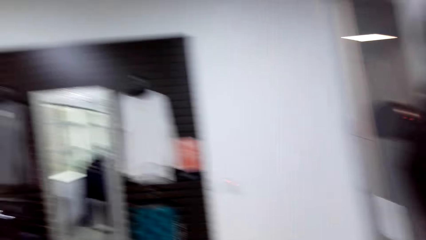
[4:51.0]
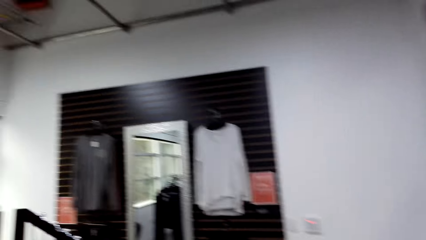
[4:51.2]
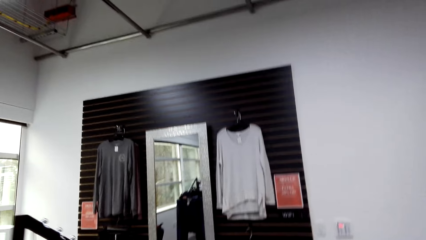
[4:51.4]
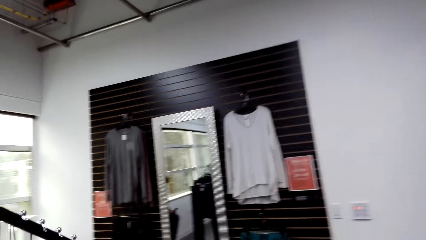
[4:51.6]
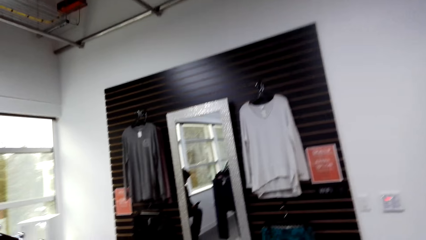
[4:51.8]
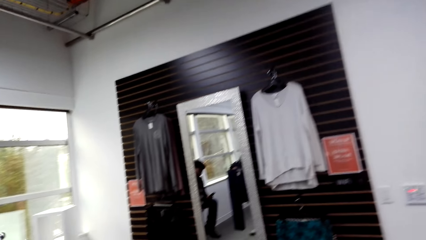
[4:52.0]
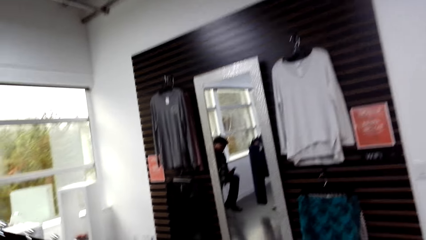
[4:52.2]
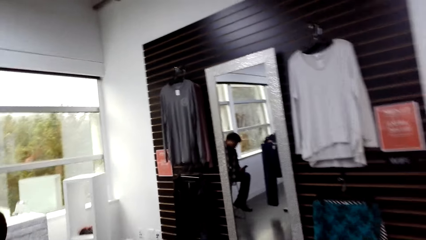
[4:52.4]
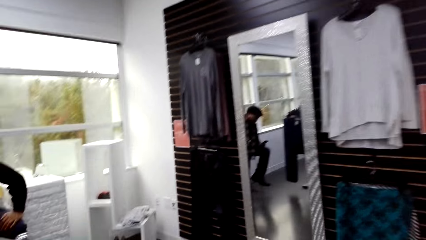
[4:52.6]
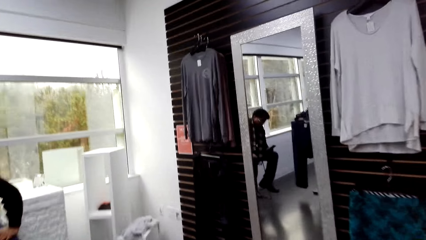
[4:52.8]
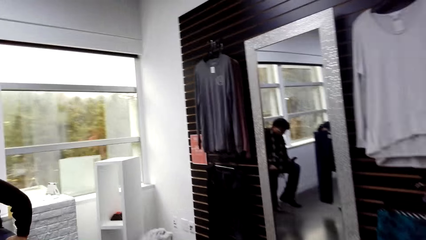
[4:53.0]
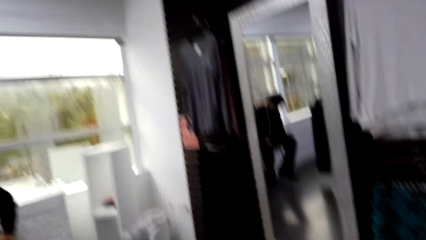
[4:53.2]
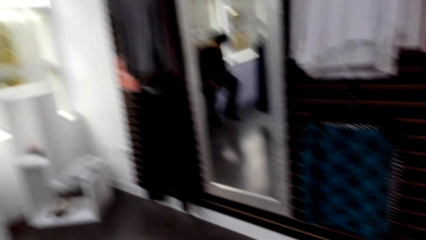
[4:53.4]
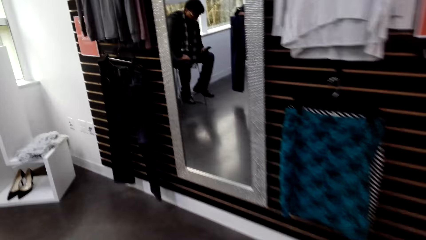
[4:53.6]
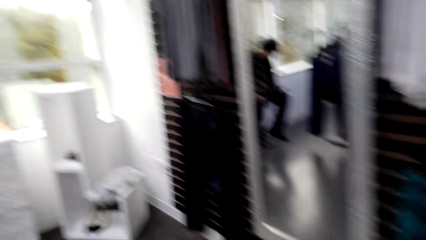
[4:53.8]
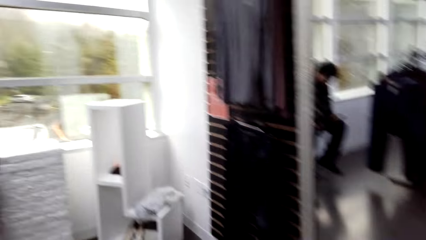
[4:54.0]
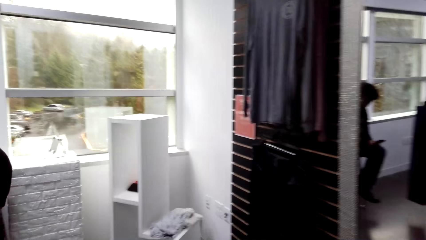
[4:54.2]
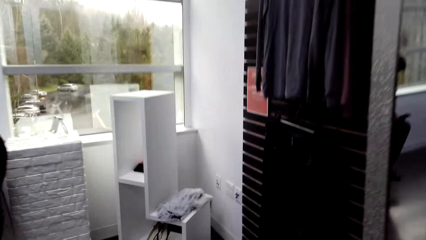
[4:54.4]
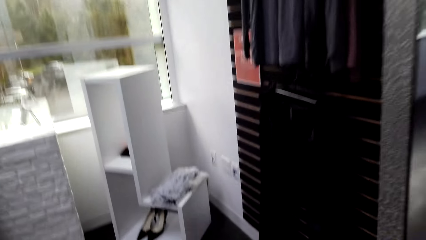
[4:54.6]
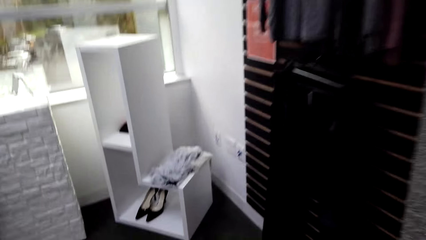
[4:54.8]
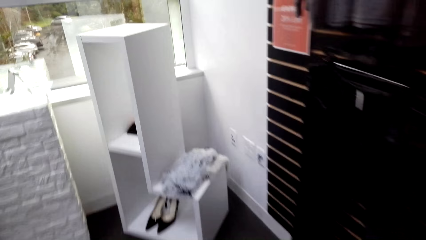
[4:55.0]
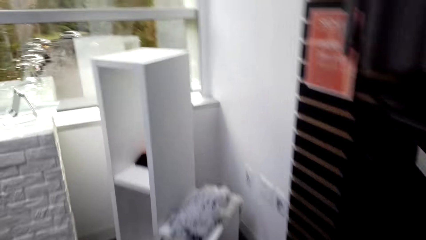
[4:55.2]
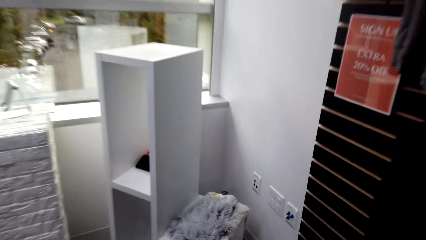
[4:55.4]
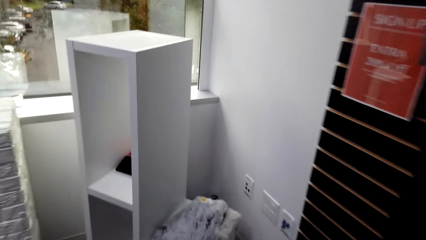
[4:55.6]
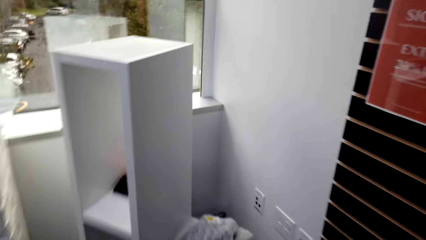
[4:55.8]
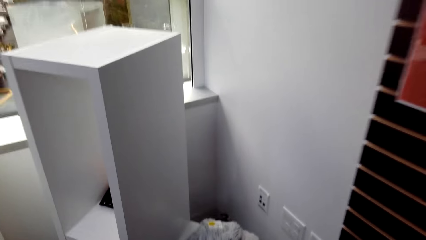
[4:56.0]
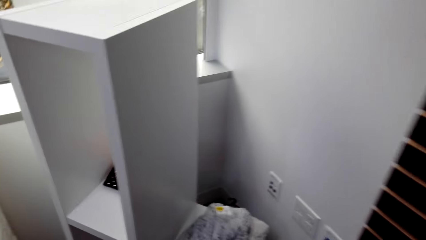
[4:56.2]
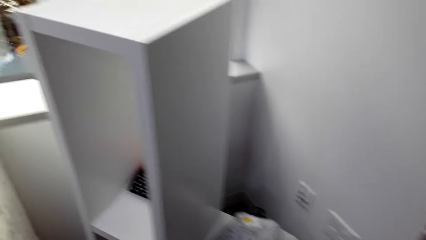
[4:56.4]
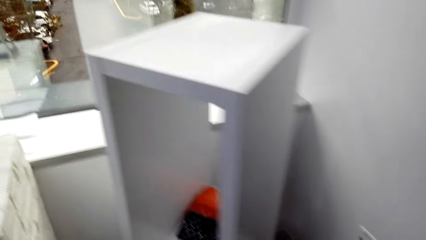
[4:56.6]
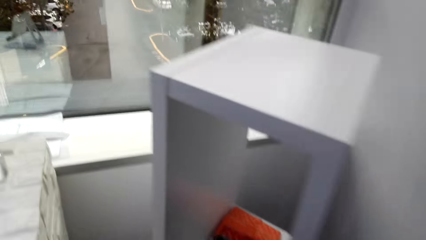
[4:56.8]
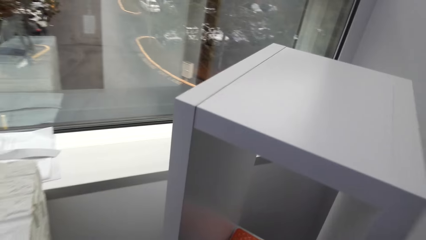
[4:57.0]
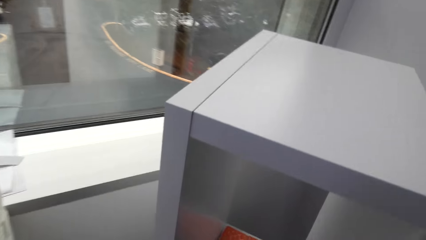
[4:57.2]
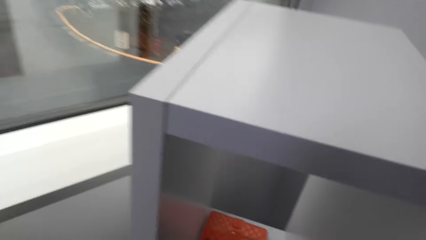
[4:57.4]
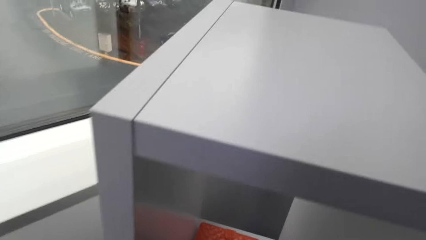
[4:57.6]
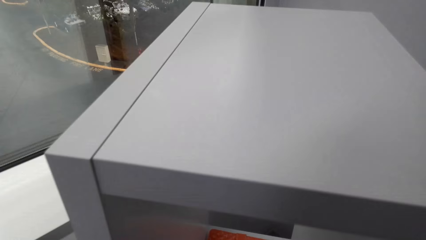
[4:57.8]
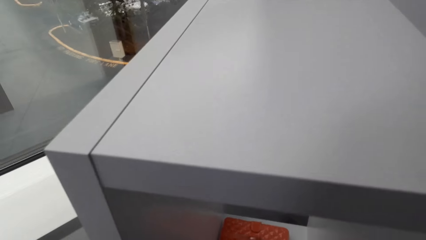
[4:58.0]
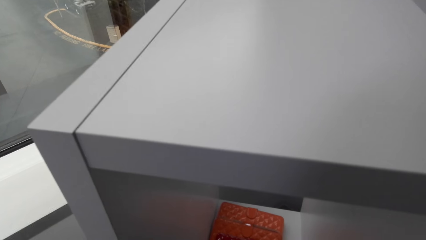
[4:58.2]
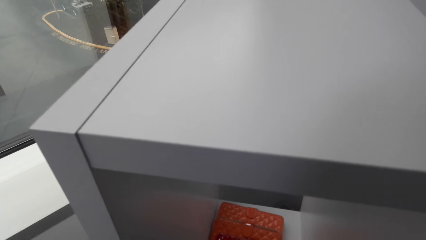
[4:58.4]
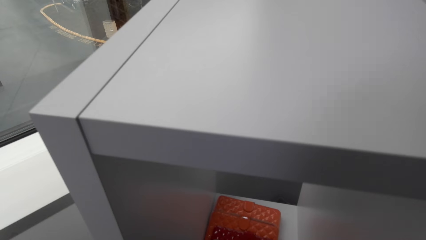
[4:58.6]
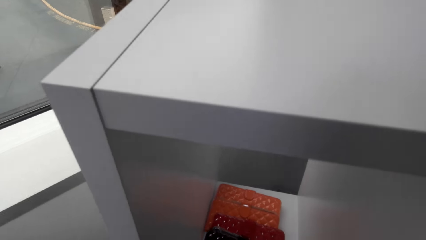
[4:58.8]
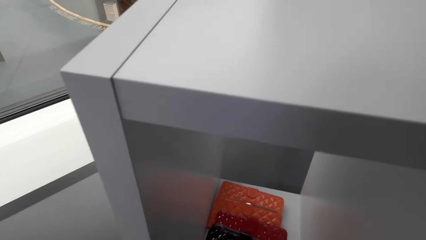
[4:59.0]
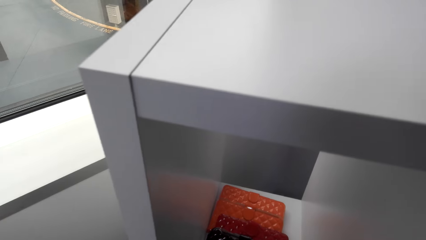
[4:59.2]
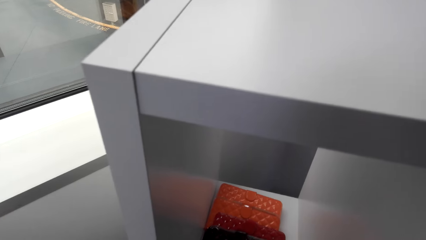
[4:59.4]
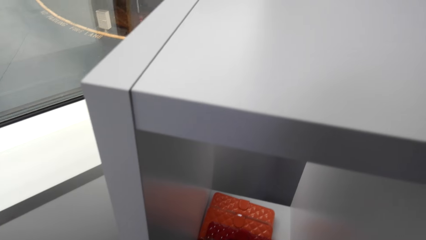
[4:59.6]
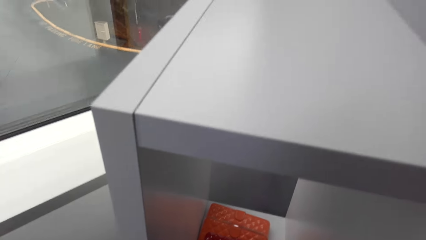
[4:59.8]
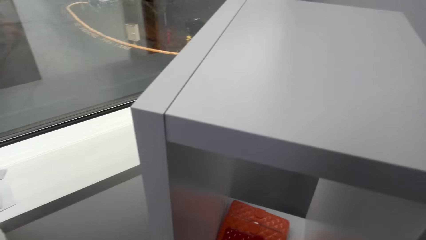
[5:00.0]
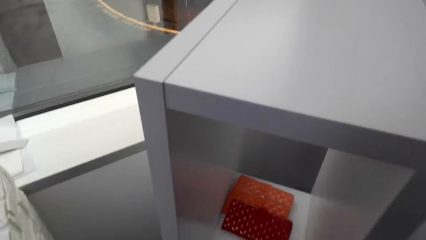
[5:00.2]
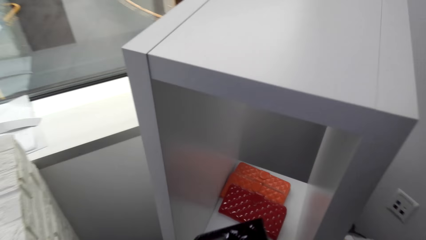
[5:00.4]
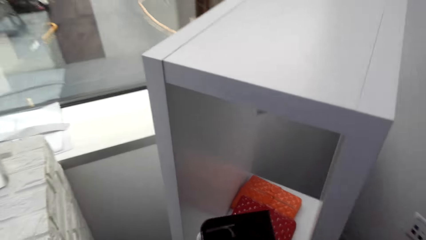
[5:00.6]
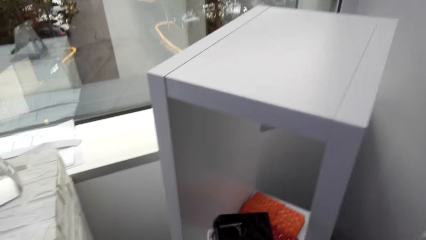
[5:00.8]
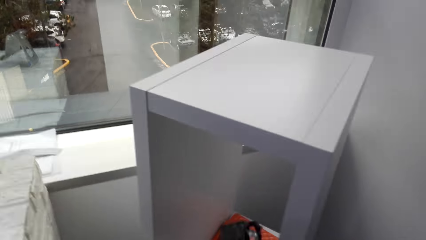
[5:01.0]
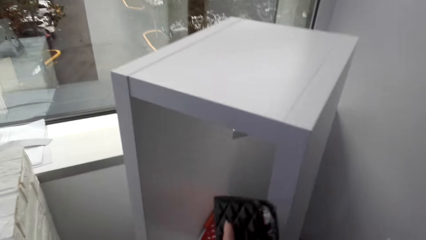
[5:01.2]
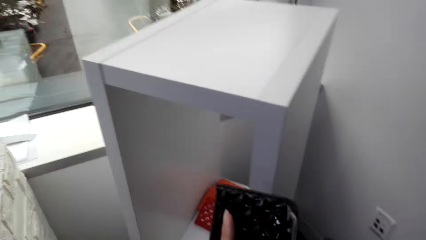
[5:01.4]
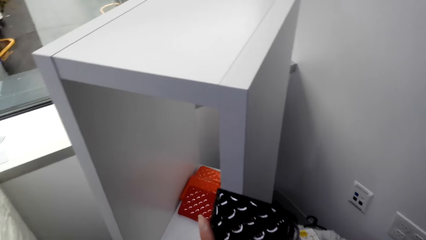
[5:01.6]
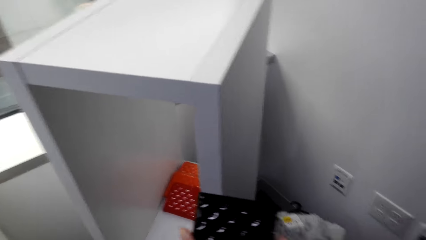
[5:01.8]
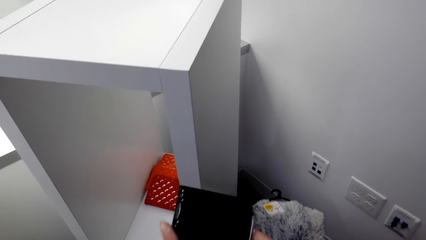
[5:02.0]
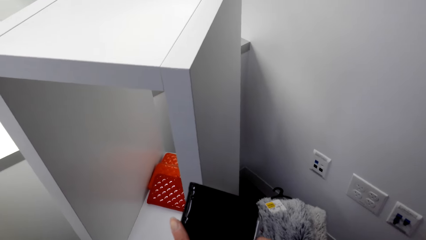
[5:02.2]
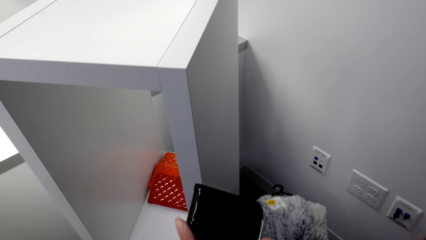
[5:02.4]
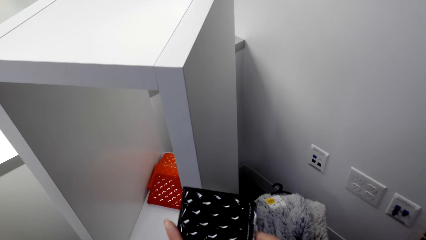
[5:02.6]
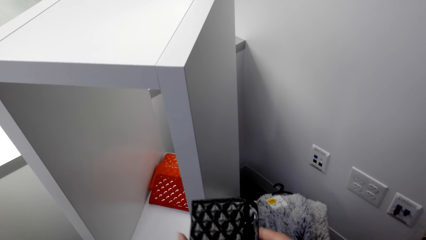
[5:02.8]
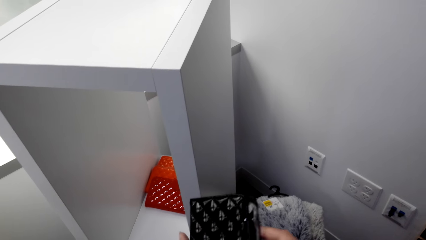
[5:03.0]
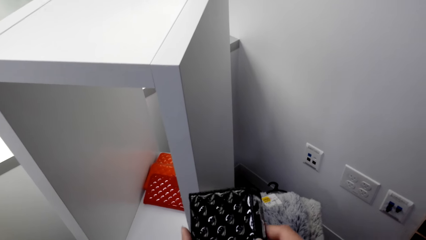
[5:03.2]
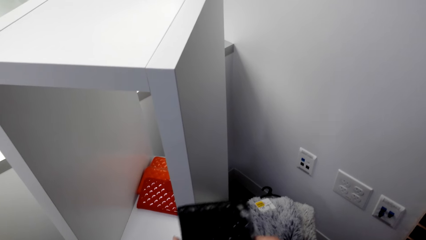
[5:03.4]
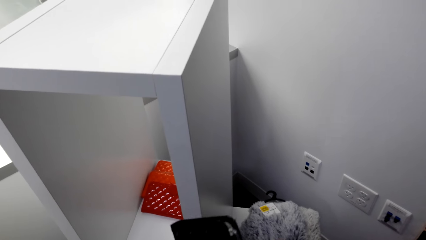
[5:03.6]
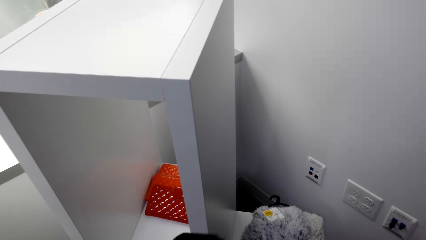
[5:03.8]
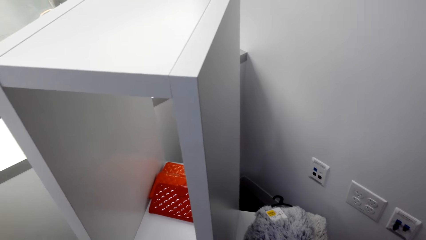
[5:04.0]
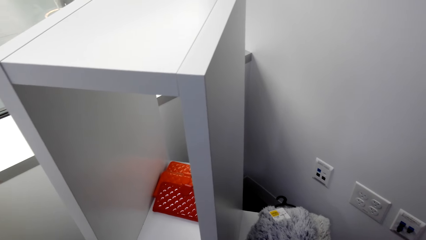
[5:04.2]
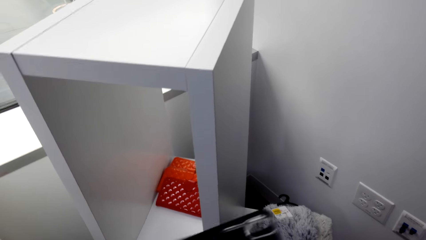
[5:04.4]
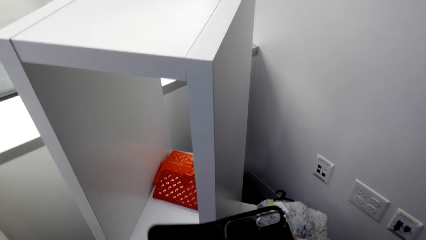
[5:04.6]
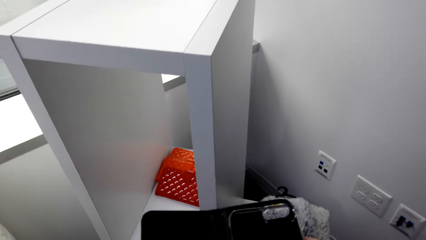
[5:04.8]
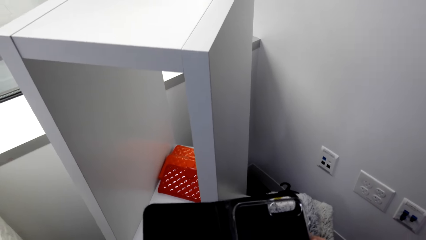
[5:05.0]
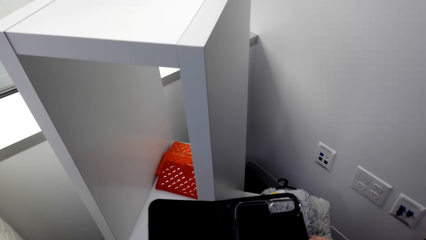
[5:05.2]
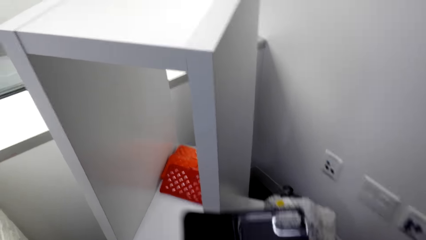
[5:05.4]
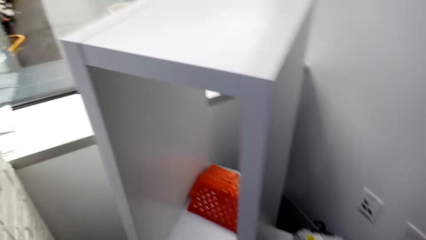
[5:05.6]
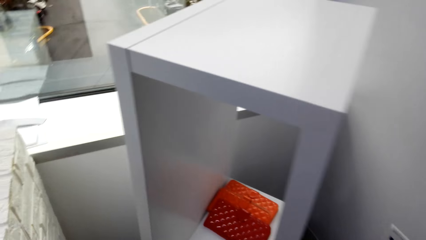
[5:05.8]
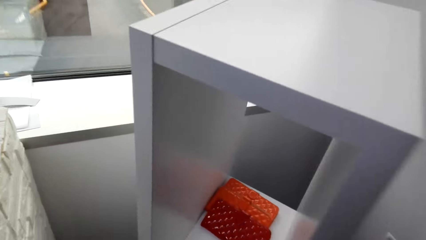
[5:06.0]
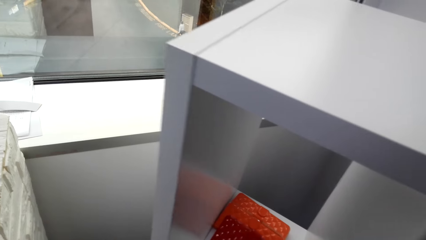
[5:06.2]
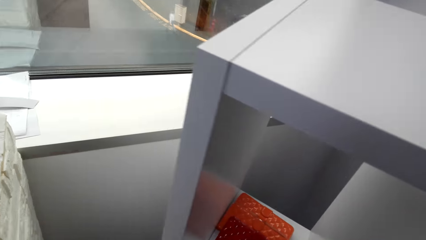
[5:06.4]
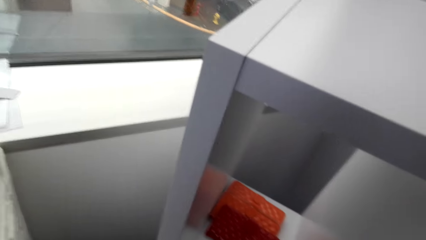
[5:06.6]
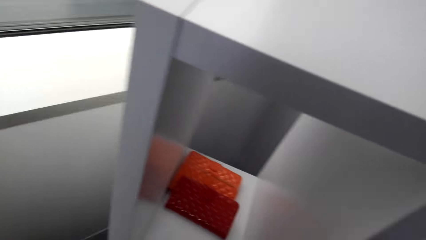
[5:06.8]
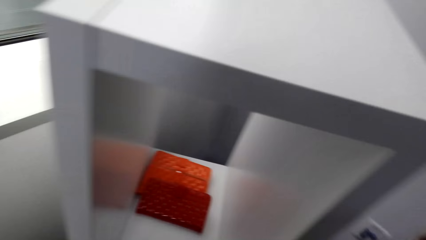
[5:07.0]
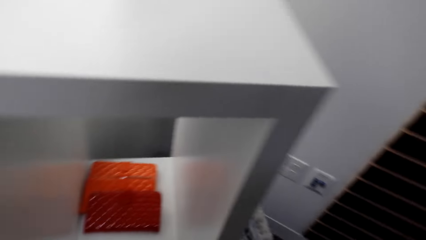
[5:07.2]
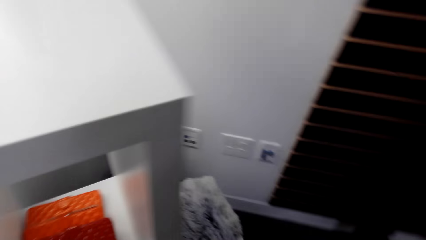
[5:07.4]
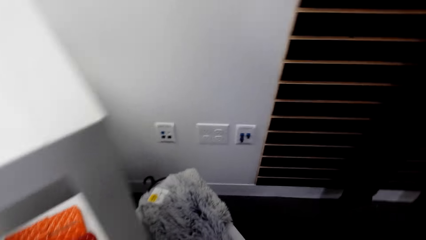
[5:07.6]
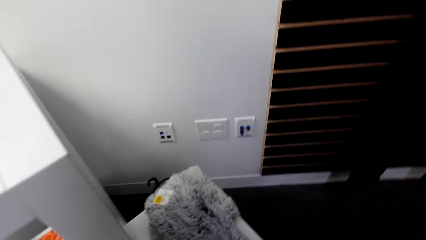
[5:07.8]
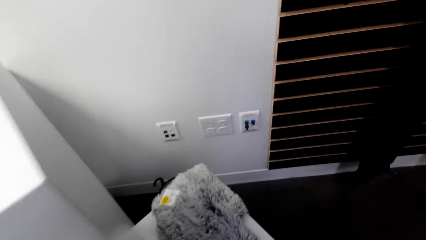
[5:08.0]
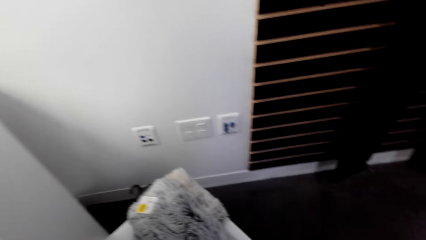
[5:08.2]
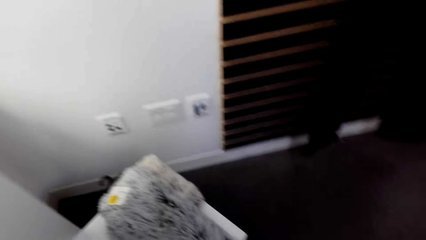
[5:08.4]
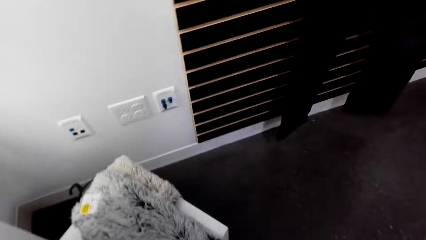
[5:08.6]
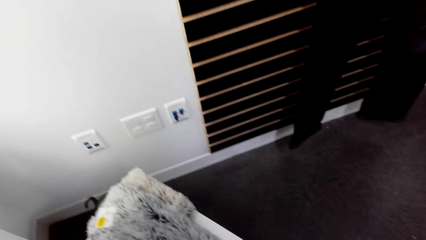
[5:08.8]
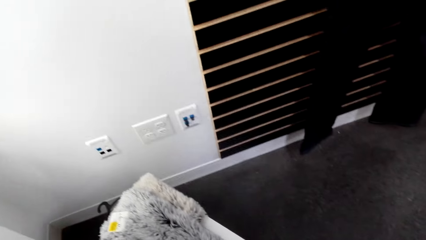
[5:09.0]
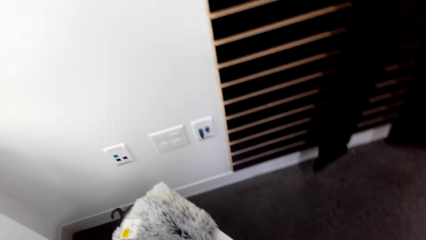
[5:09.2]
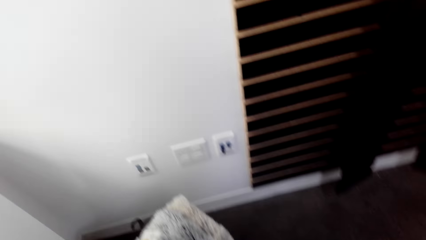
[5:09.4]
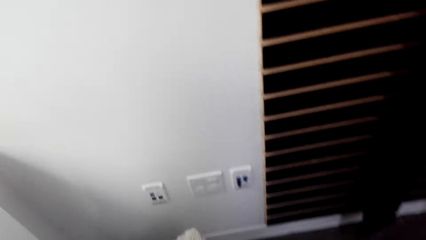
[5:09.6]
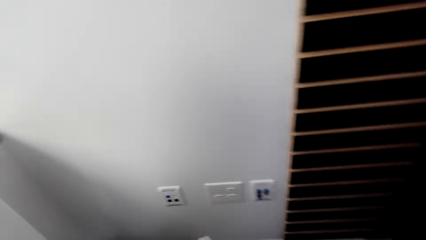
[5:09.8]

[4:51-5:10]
The camera wearer turns left. They walk left. They pick up a purse. They look at the purse. They move.
